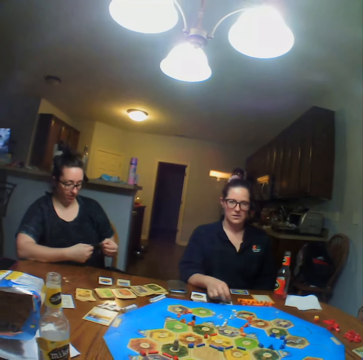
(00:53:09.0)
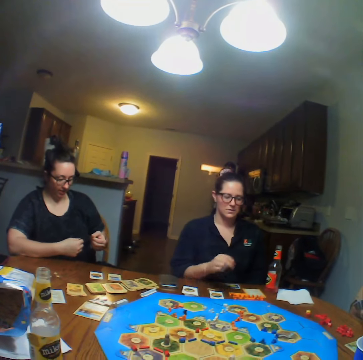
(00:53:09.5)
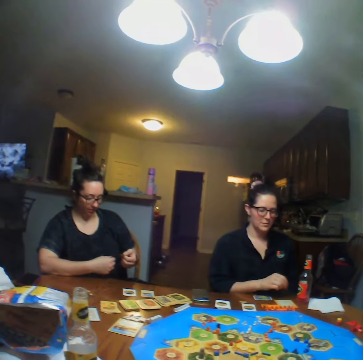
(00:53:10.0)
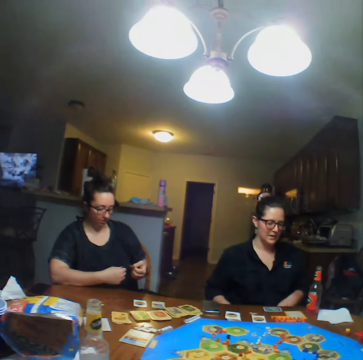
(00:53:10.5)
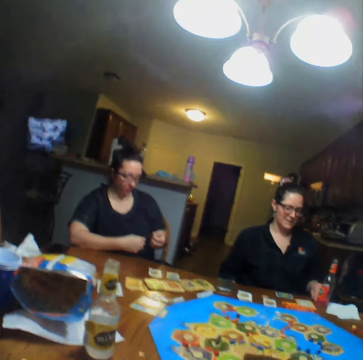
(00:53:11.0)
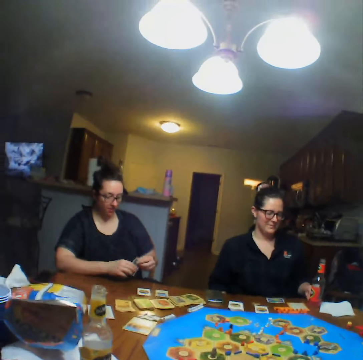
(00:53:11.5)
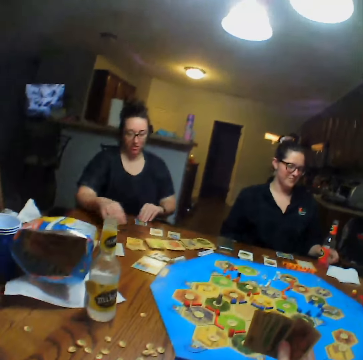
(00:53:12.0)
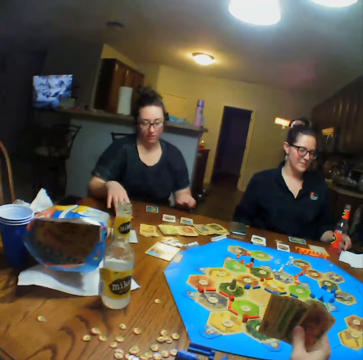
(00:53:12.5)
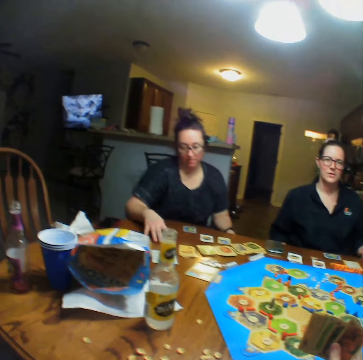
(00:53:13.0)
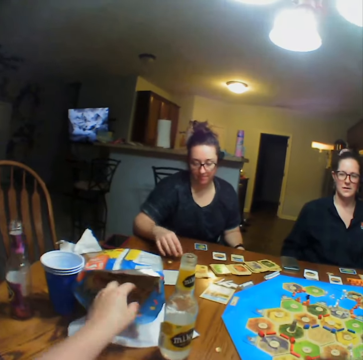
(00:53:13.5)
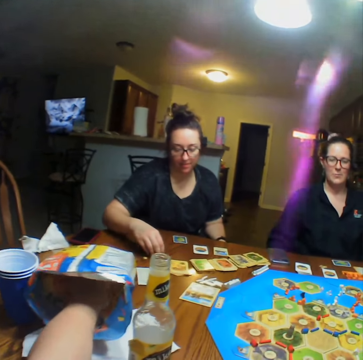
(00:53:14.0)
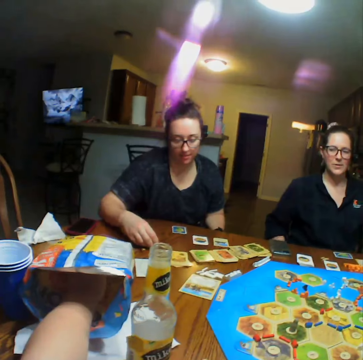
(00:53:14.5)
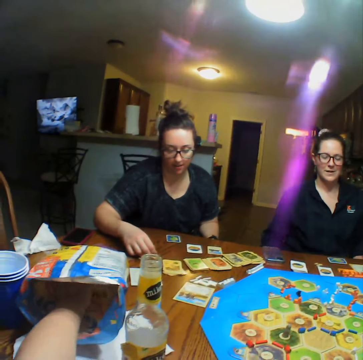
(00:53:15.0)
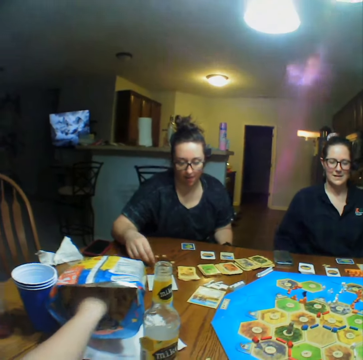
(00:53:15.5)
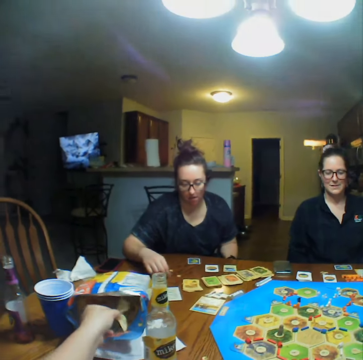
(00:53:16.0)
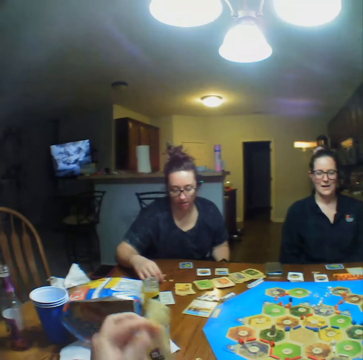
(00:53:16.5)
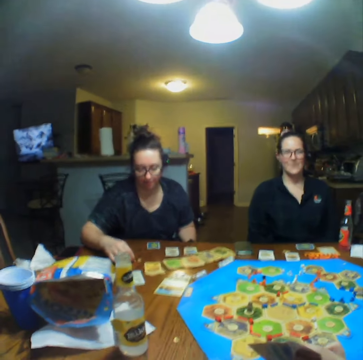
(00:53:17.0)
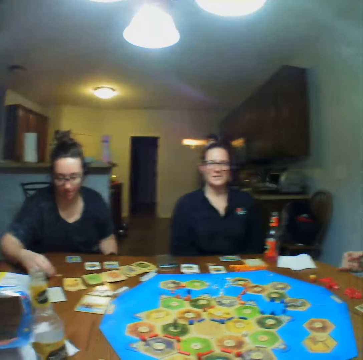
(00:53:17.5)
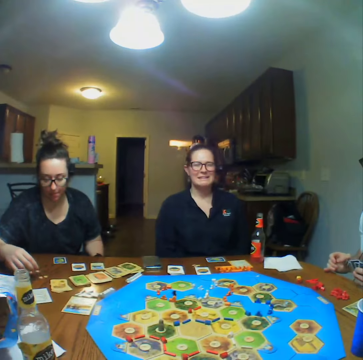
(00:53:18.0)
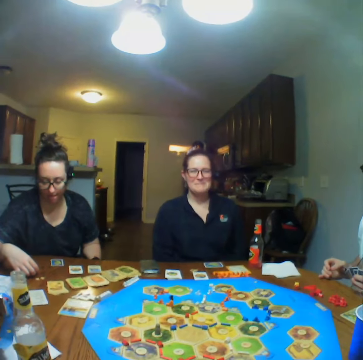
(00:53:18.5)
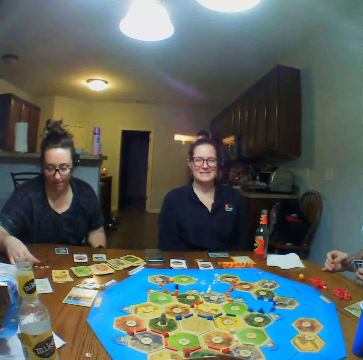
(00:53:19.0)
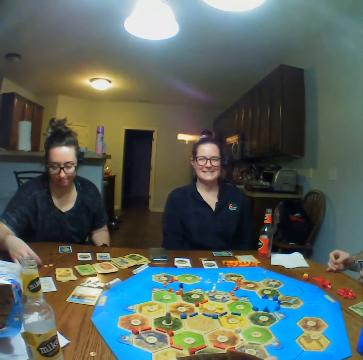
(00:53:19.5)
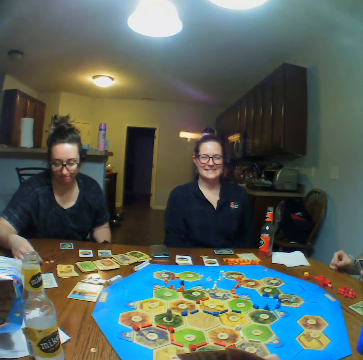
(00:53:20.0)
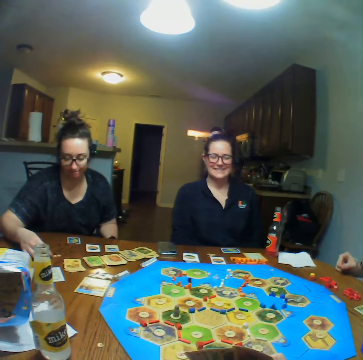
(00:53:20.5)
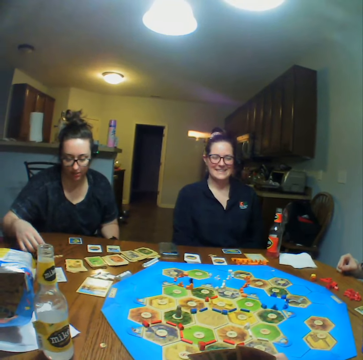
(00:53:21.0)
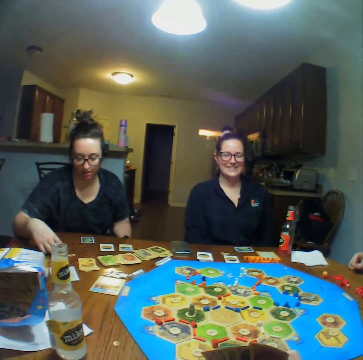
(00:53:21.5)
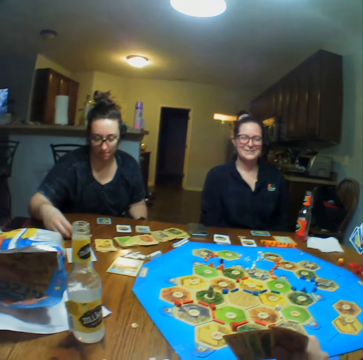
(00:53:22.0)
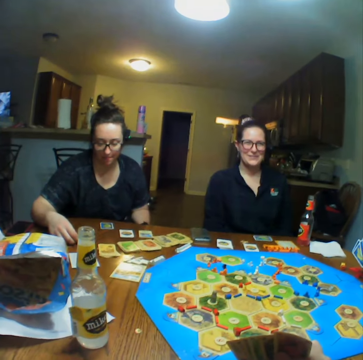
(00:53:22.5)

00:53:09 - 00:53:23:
A lady drops the card. The lady places the card on the table. The camera wearer takes crisps from the packet. The lady arranges the meeples on the table and touches something.

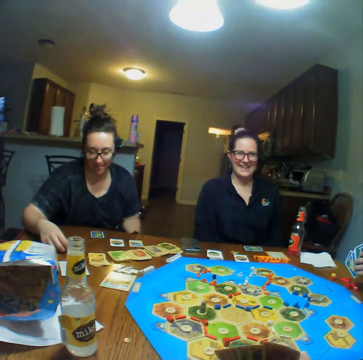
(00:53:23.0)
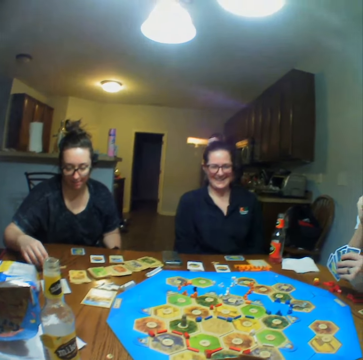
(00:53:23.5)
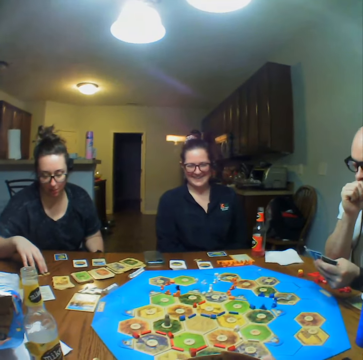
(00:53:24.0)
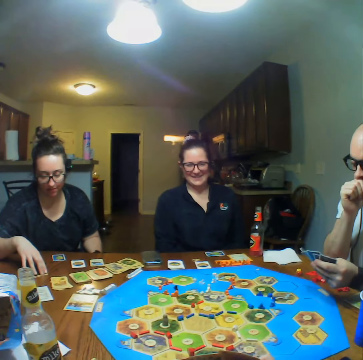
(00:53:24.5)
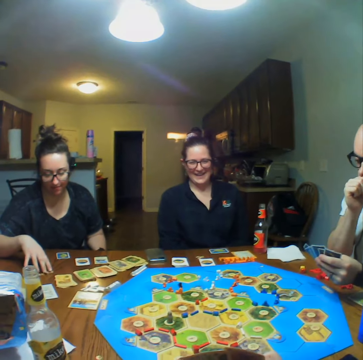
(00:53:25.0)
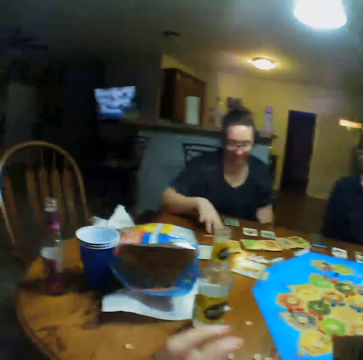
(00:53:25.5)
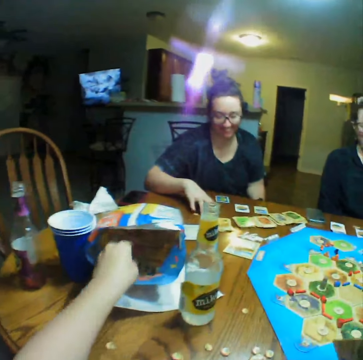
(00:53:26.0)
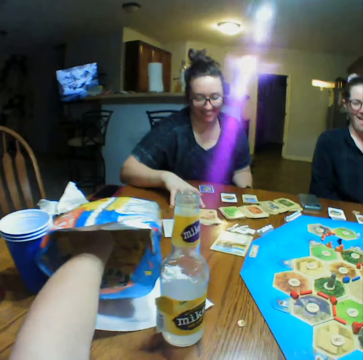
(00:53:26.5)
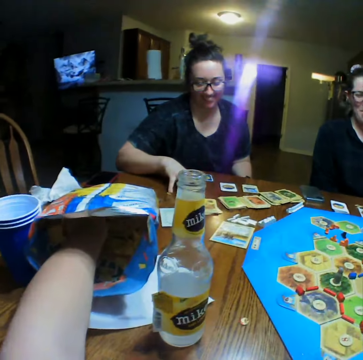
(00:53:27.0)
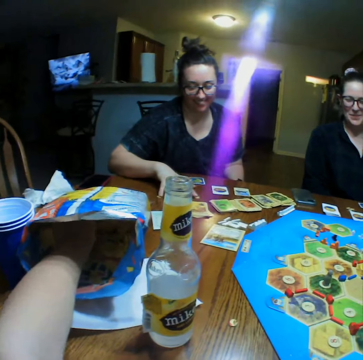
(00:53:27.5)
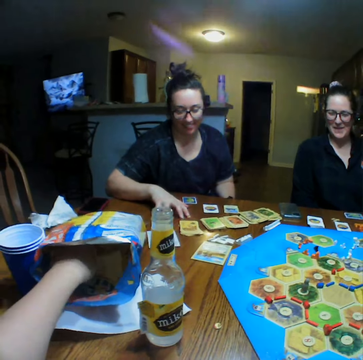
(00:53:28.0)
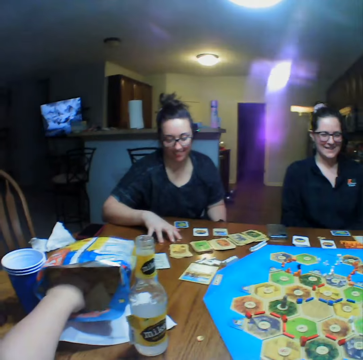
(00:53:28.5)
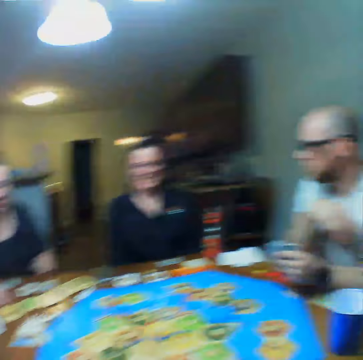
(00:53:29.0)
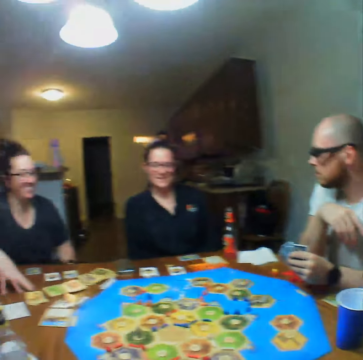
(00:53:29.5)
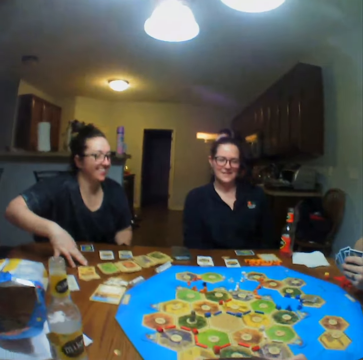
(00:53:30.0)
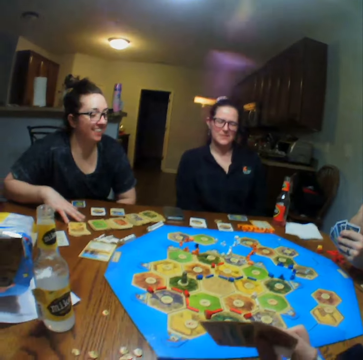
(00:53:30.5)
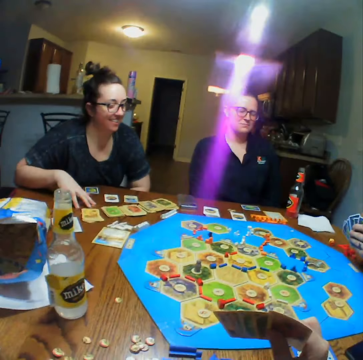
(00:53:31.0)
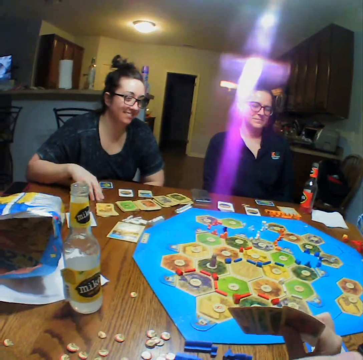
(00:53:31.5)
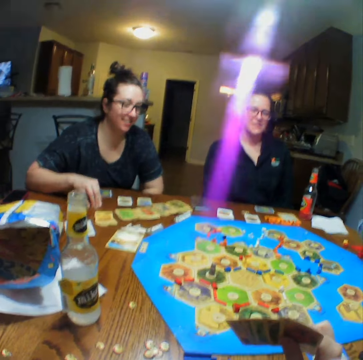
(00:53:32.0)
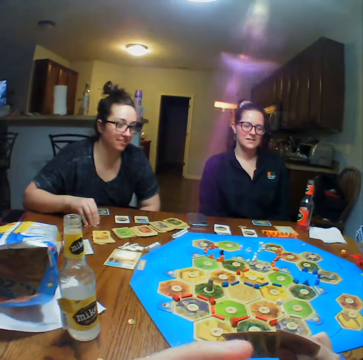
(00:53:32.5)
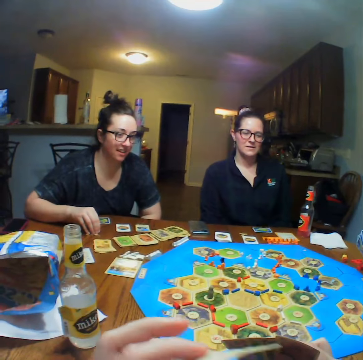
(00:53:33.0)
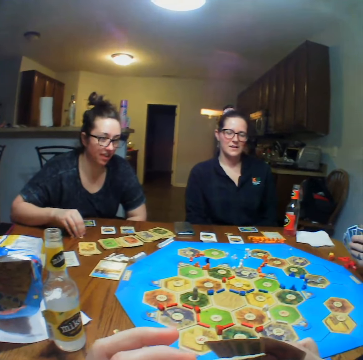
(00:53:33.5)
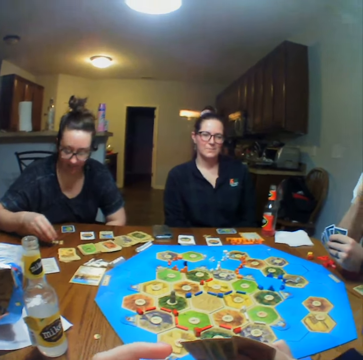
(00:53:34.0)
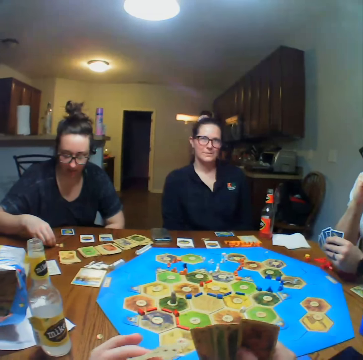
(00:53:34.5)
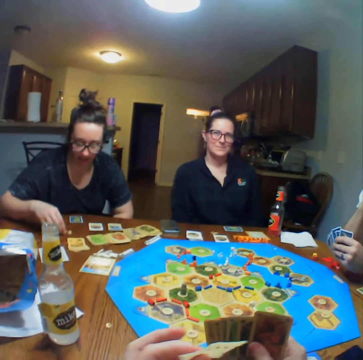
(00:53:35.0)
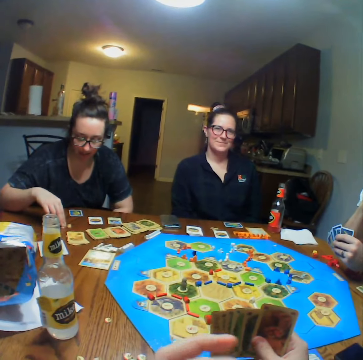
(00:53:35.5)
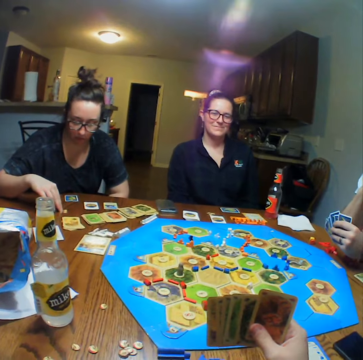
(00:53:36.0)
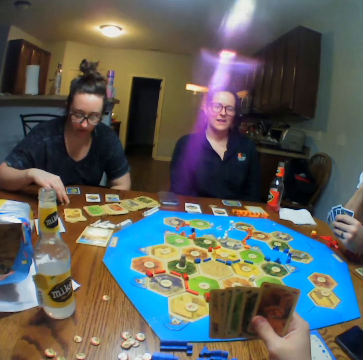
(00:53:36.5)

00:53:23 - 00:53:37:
The camera wearer takes crisps from the packet. They eat the crisps.

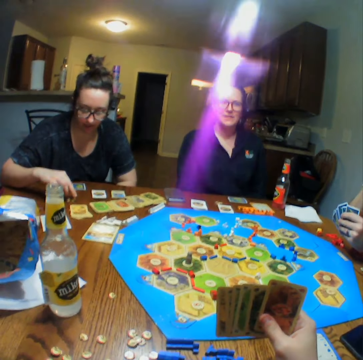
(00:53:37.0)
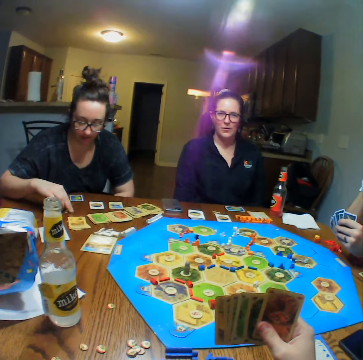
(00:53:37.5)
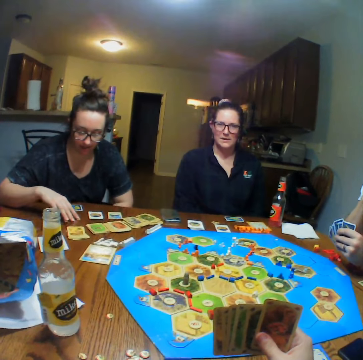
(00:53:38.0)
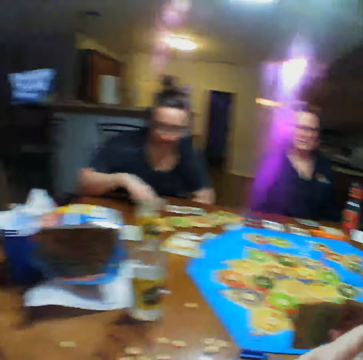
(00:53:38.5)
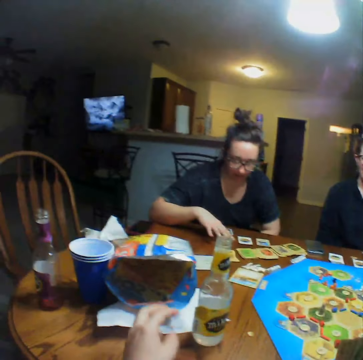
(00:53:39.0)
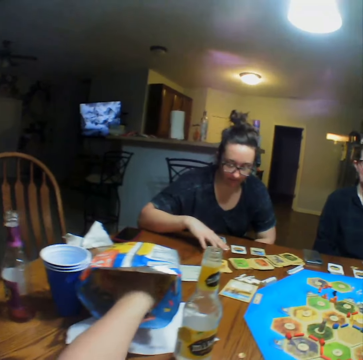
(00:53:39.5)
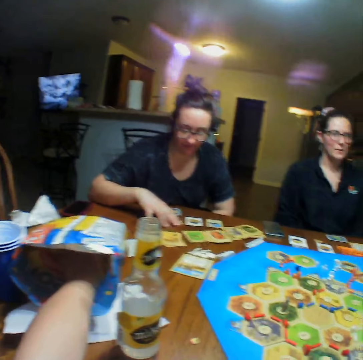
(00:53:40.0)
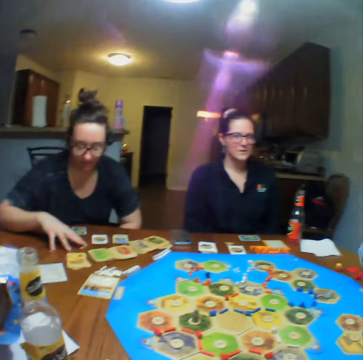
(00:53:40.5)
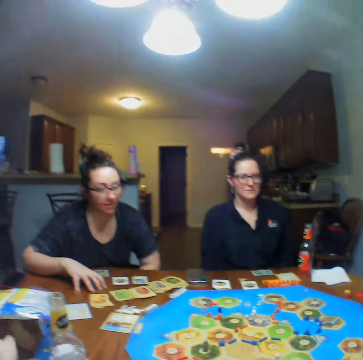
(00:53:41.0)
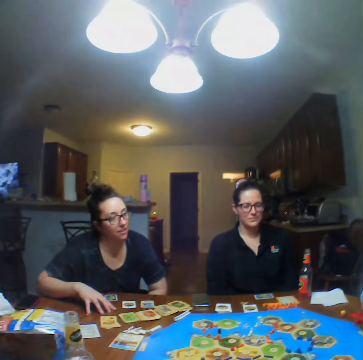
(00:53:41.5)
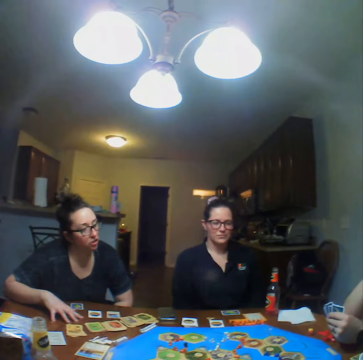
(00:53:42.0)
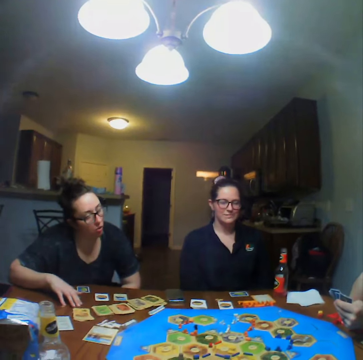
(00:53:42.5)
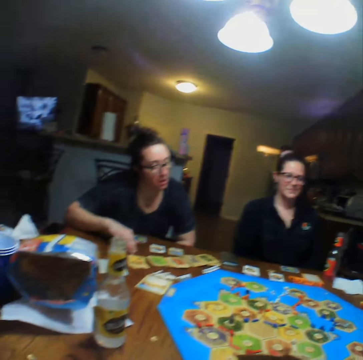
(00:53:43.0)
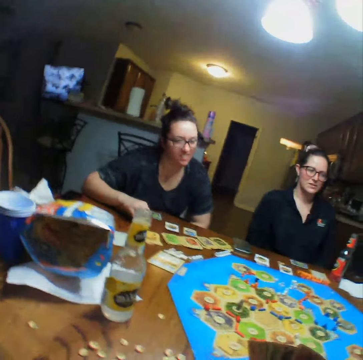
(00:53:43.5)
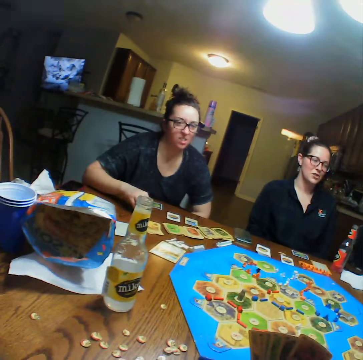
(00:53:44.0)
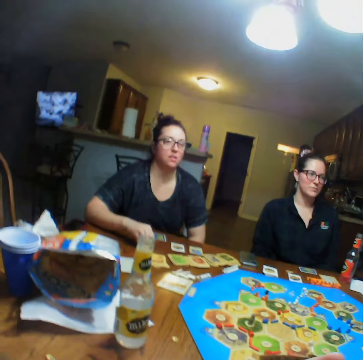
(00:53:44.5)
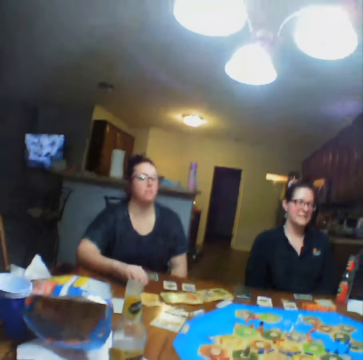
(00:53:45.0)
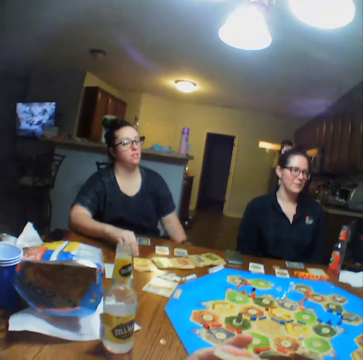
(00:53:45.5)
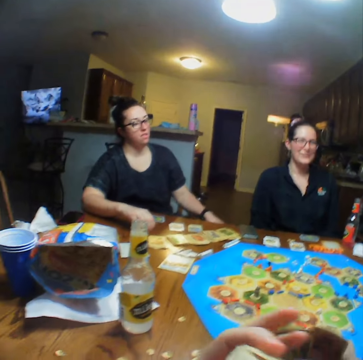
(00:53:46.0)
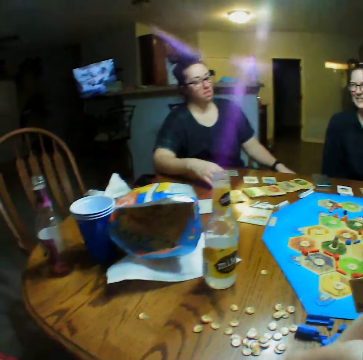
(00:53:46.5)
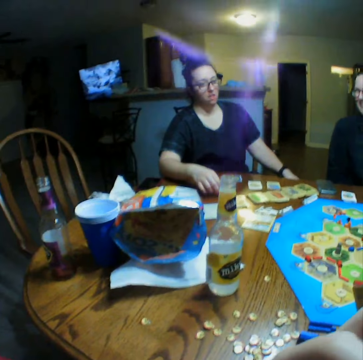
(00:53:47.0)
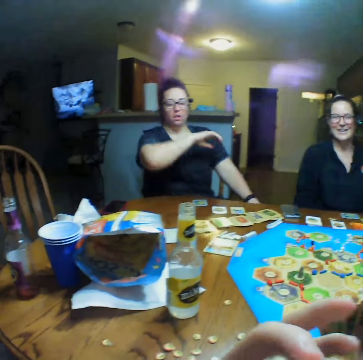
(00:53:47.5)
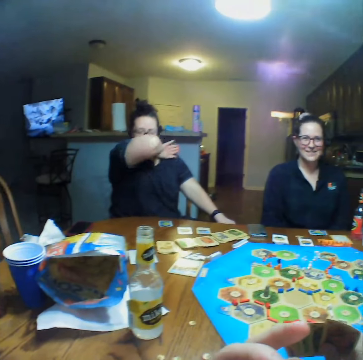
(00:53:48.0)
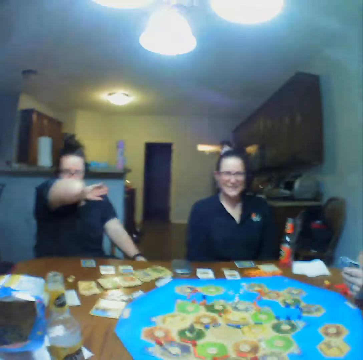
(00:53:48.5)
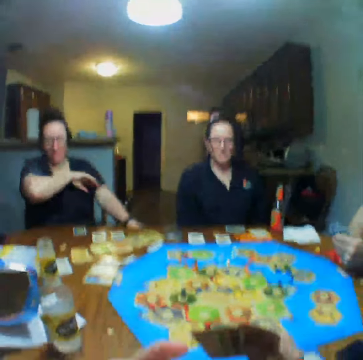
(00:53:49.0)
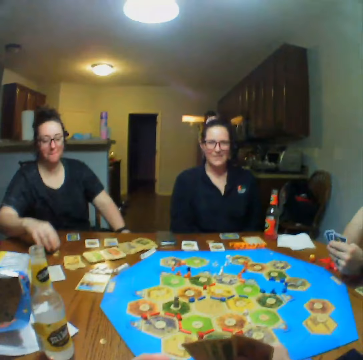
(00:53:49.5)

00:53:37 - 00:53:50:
The camera wearer takes crisps from the packet. They eat the crisps.
